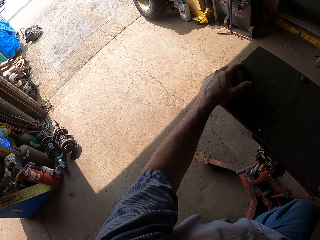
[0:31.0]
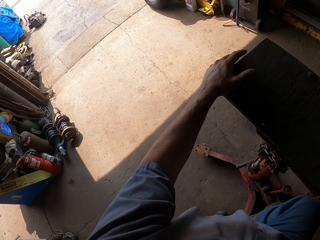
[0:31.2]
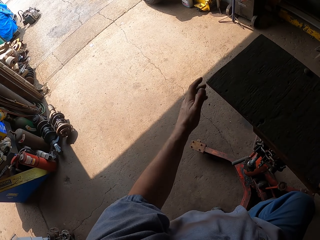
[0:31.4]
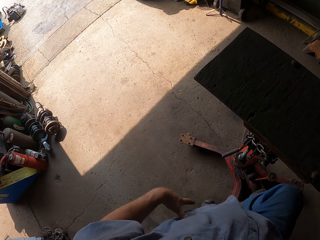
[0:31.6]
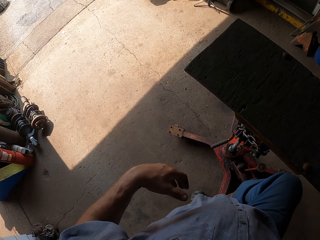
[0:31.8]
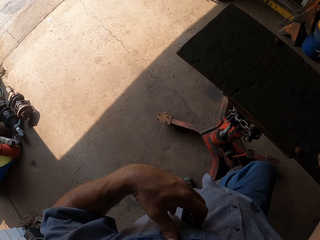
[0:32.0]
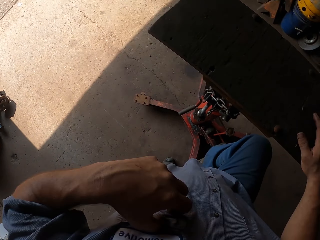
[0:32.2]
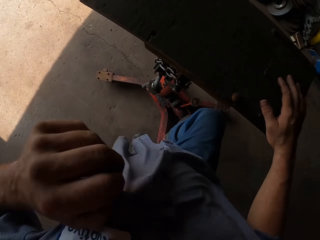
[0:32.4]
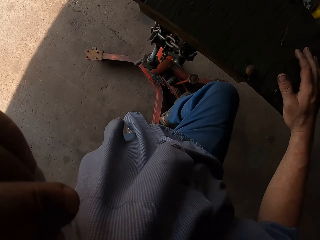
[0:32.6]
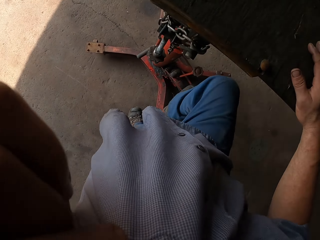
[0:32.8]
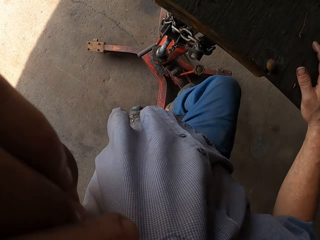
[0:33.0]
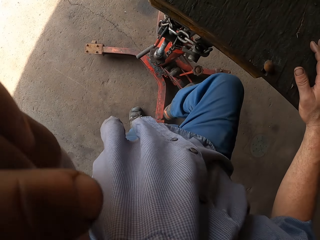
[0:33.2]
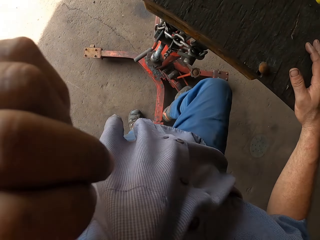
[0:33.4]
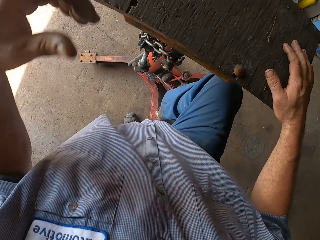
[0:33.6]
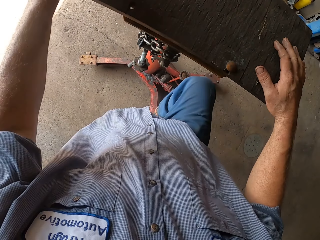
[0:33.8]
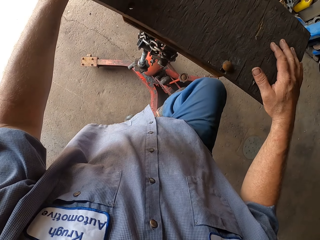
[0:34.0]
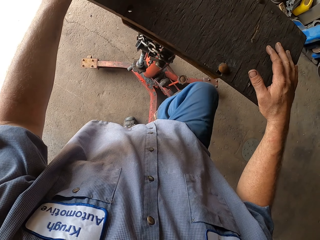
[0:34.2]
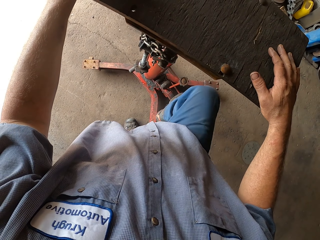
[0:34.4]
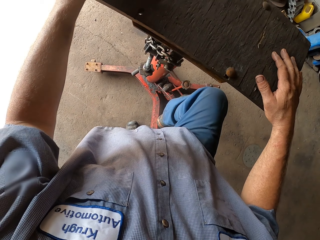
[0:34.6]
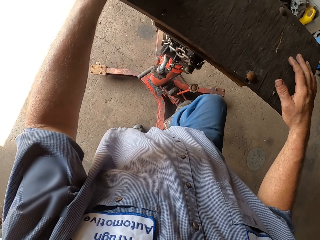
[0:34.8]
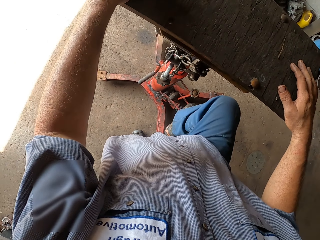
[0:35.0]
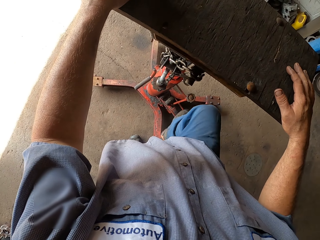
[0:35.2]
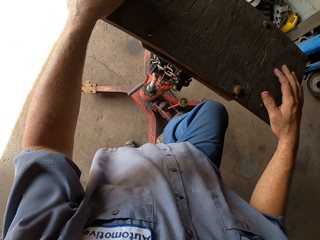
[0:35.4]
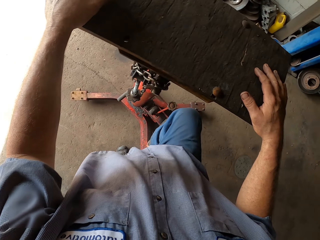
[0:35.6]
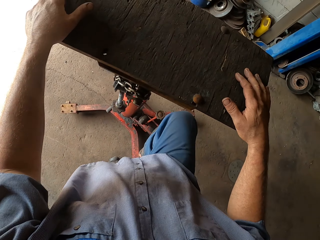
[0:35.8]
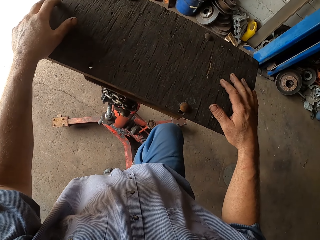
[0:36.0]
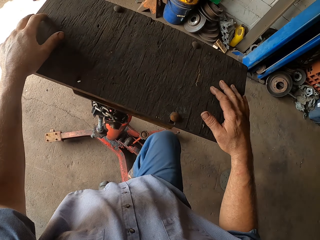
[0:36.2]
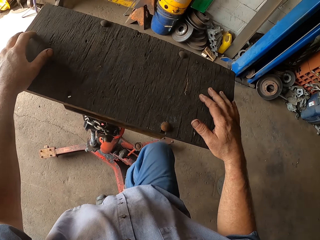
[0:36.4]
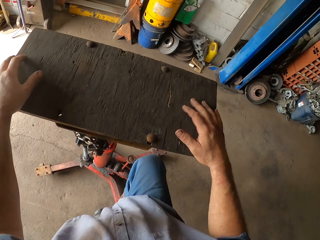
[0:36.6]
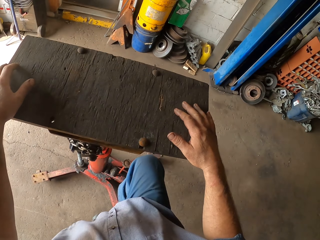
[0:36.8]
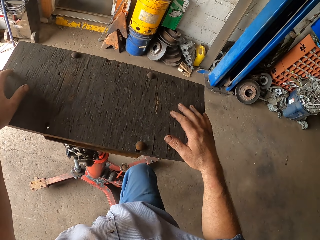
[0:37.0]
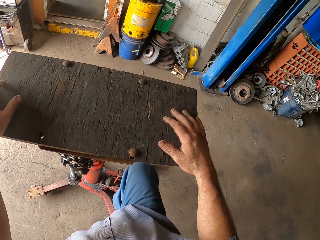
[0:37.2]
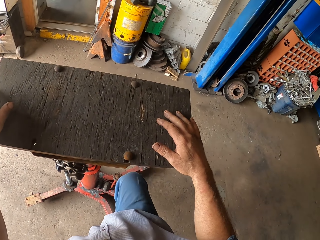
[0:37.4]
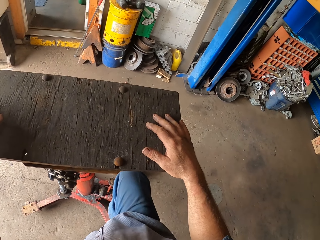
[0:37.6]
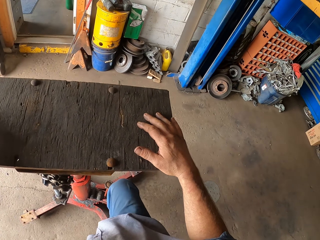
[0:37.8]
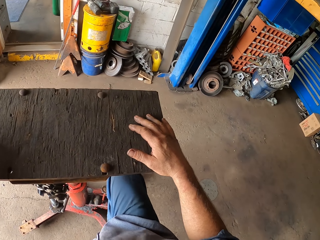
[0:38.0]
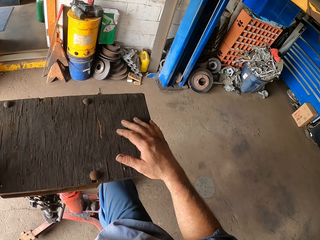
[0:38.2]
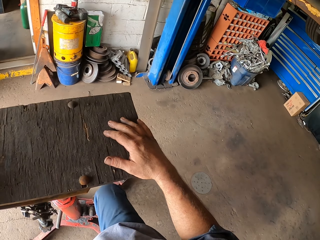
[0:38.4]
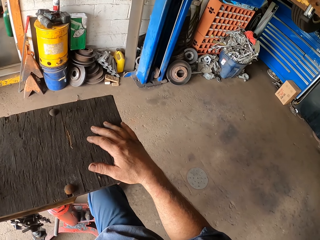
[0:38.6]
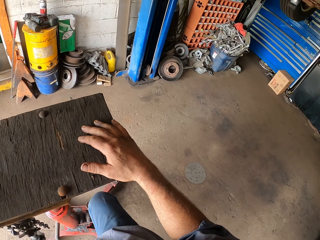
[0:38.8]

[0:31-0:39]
The camera wearer wipes himself with his cloth as he pedals the jack high lift. He adjusts the jack.

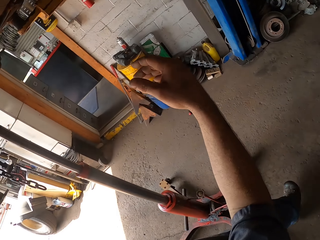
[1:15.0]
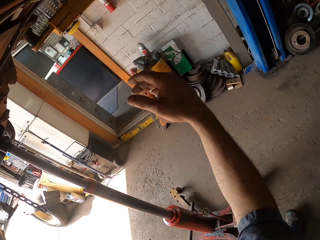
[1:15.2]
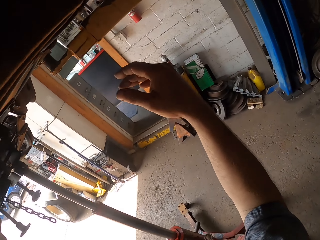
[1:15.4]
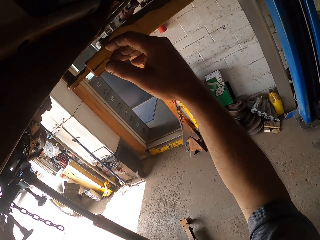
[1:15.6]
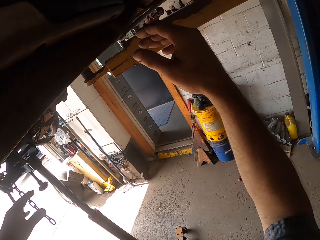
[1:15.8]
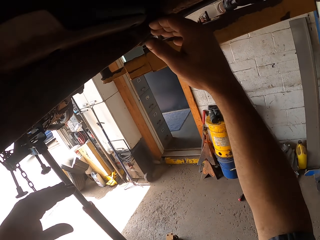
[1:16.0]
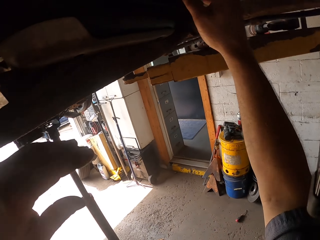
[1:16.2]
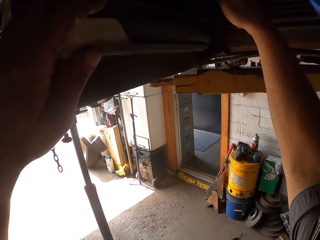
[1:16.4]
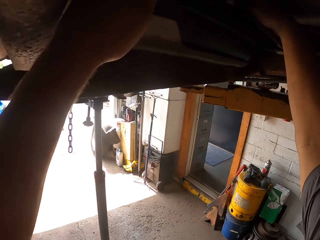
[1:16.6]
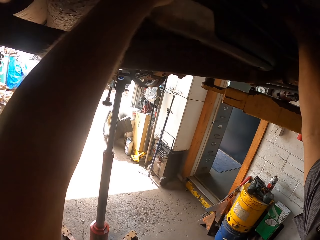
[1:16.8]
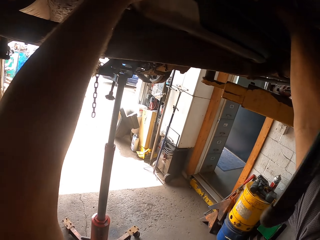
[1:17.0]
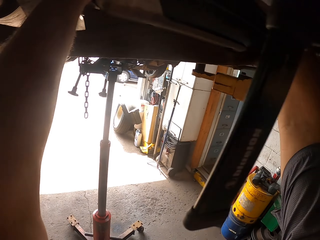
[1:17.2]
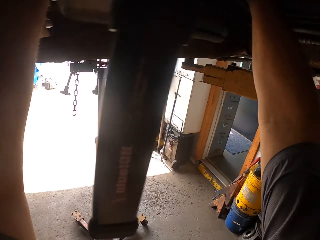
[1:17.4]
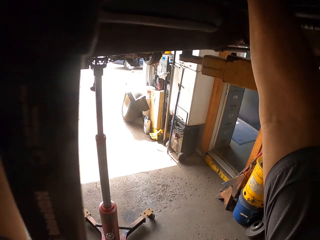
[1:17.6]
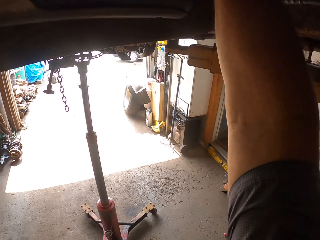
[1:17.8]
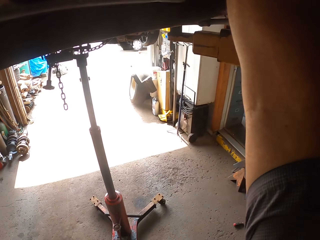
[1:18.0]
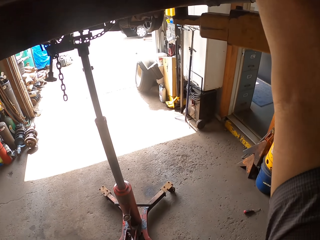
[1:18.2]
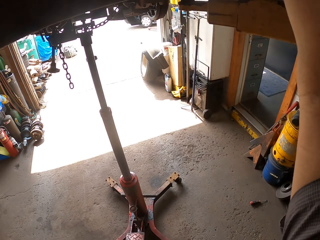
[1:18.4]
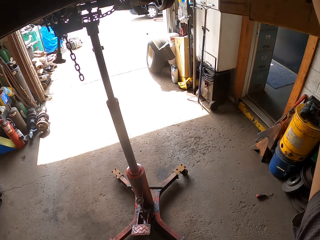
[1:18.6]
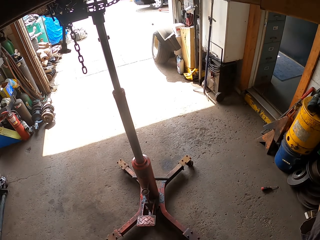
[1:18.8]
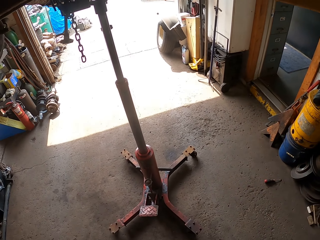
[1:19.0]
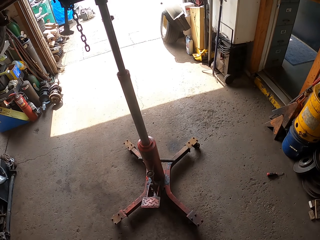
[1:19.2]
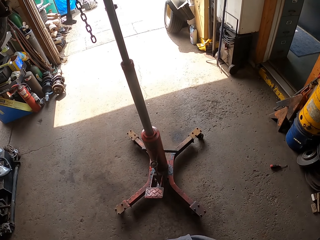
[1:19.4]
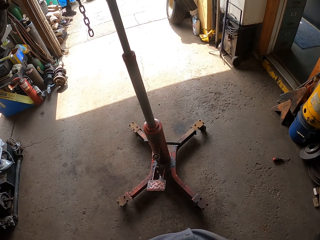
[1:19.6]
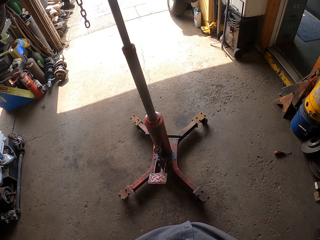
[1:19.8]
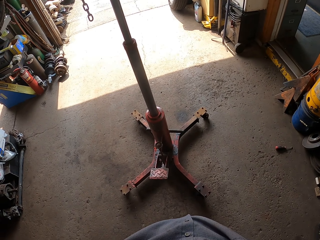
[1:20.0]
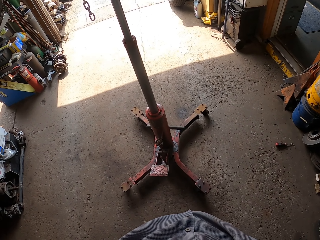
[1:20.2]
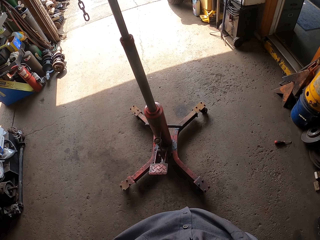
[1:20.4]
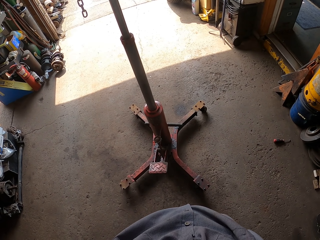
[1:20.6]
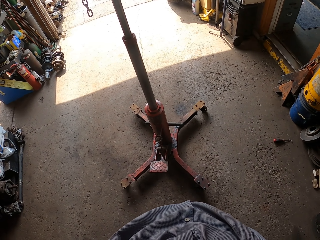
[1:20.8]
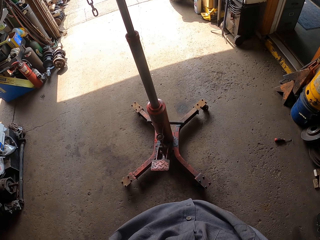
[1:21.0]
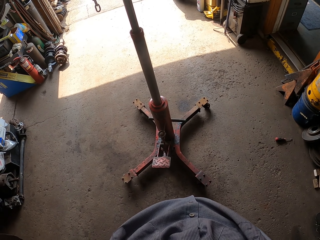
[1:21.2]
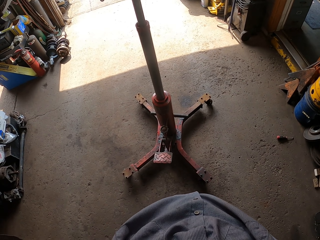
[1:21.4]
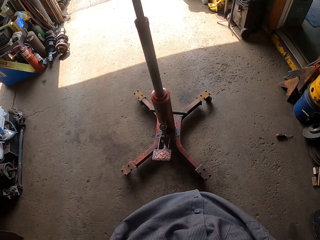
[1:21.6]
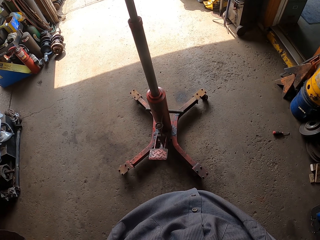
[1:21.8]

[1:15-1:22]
The camera wearer touches the car lift. They adjust something.

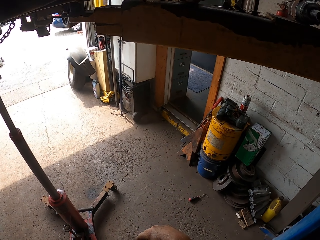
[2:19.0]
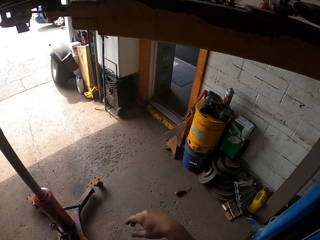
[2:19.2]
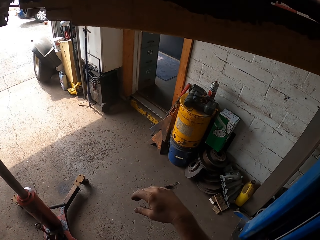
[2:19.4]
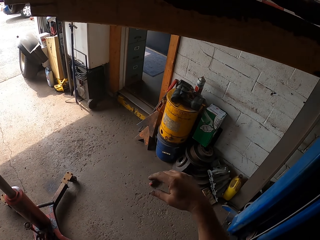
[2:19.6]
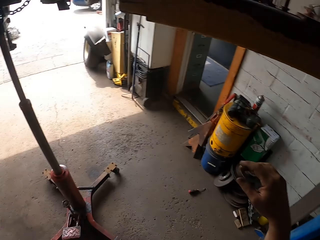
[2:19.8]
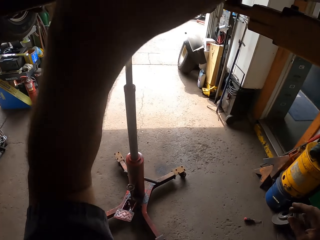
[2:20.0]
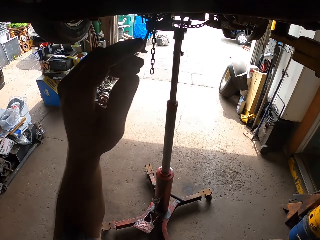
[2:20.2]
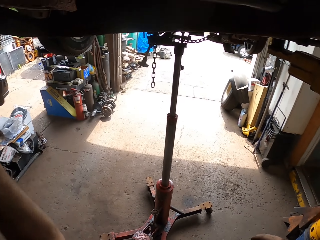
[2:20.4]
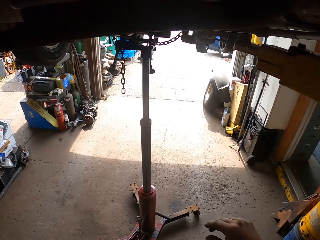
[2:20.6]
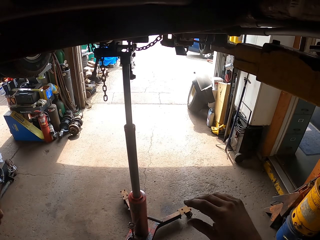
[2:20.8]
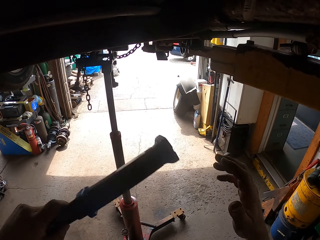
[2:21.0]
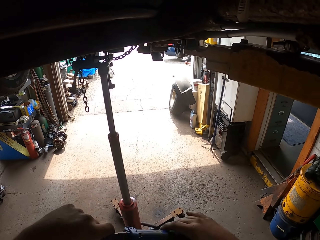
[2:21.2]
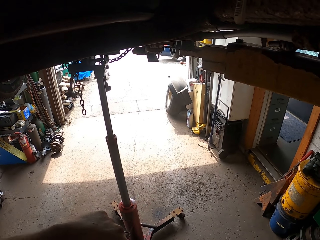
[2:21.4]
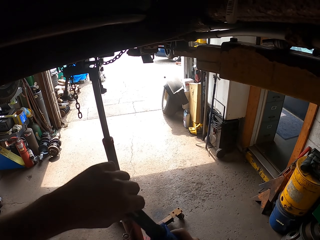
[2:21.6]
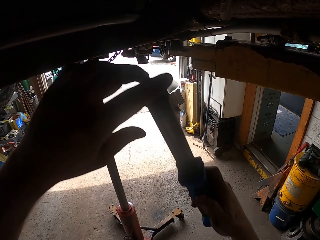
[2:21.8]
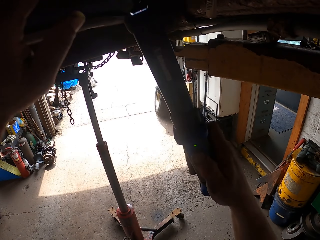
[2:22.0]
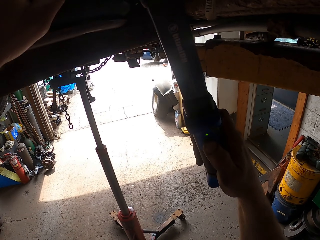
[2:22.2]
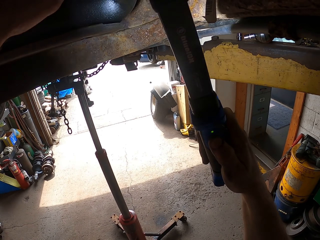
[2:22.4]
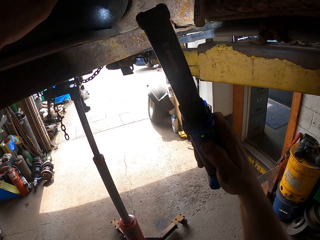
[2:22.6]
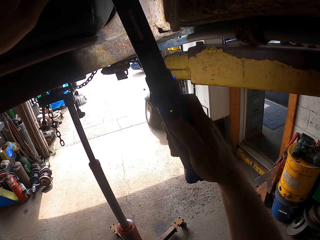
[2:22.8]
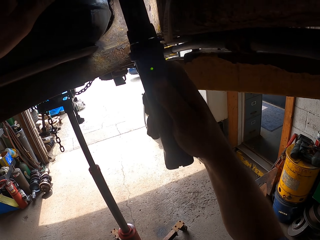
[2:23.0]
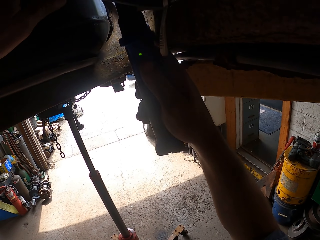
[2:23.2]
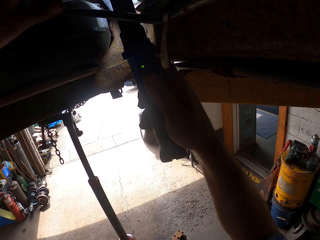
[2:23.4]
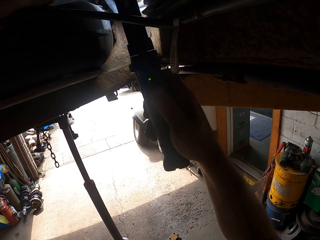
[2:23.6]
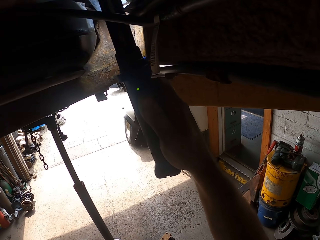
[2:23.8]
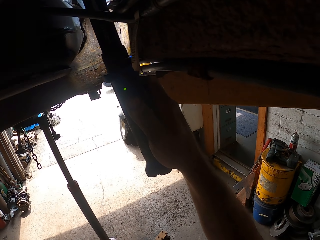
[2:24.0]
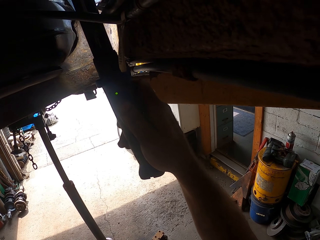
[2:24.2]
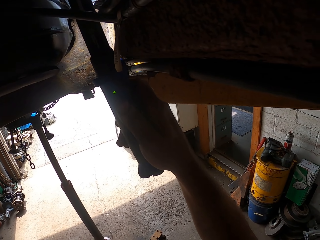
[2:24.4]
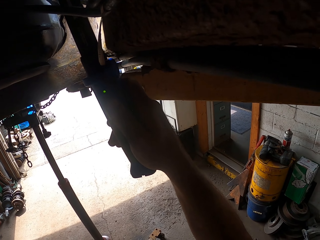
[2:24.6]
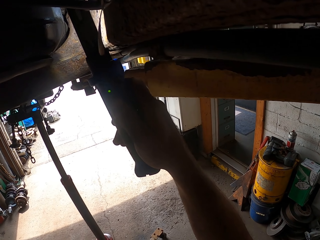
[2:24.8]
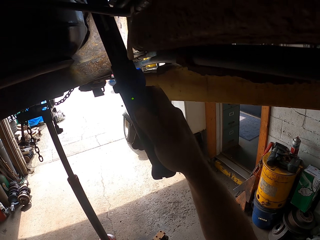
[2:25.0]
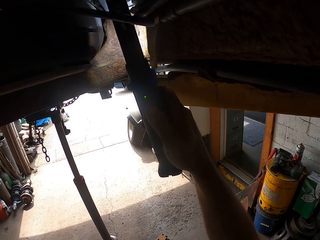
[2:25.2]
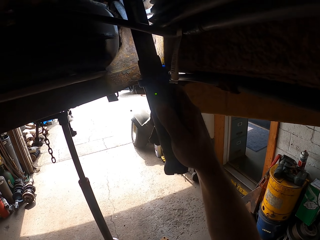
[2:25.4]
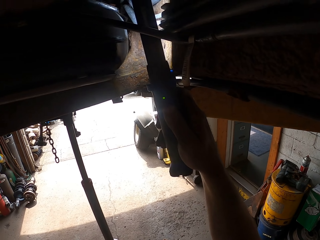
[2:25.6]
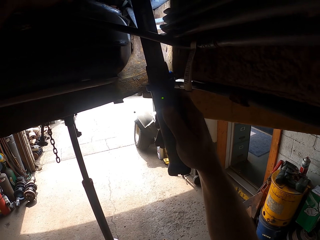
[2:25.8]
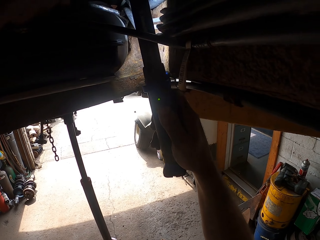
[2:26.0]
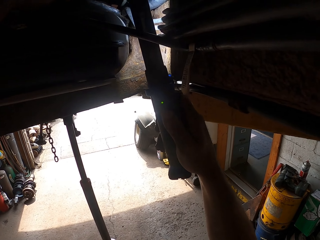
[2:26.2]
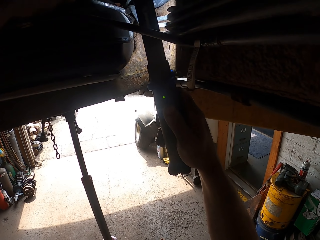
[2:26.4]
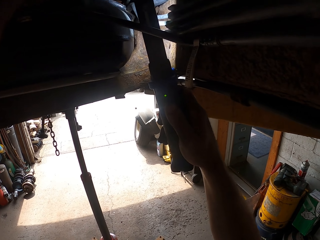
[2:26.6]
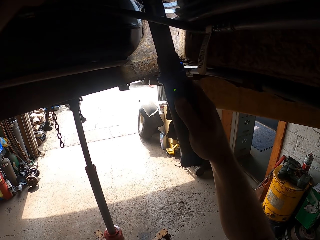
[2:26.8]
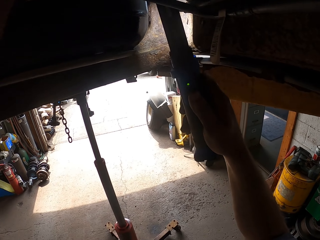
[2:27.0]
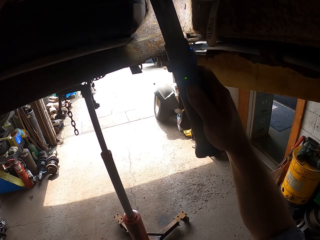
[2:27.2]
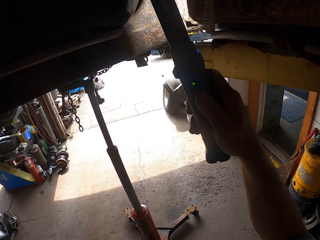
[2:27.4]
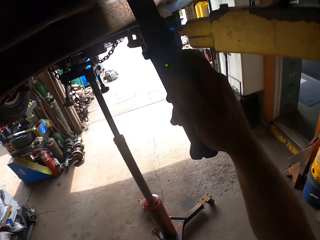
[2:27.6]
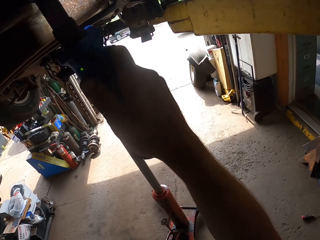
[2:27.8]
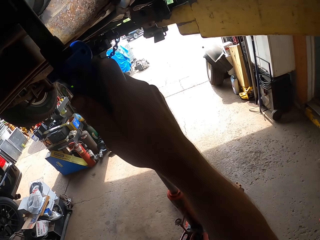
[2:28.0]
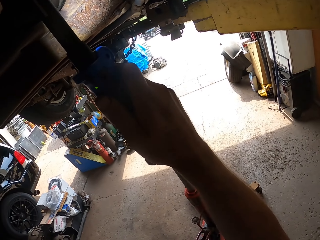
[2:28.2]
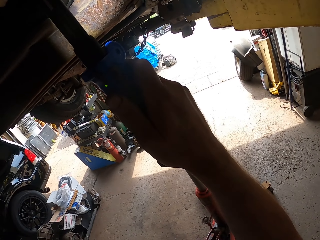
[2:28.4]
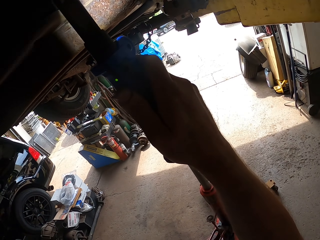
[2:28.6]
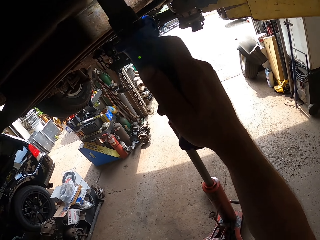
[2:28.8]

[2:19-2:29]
The camera wearer picks up a torch or flashlight. They hold the flashlight. They light the flashlight. They unbolt something.
